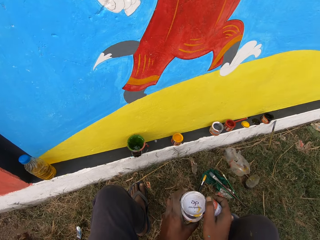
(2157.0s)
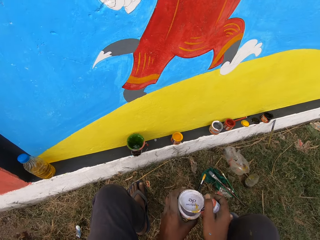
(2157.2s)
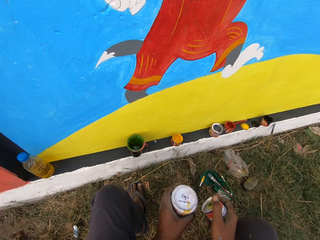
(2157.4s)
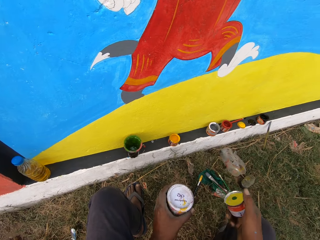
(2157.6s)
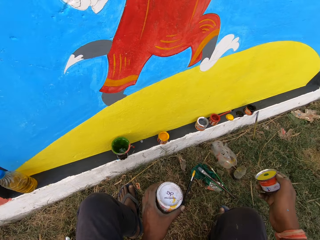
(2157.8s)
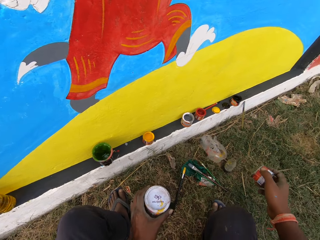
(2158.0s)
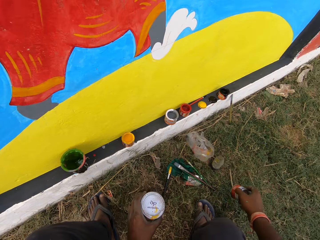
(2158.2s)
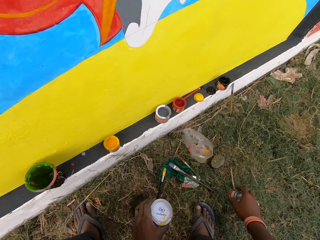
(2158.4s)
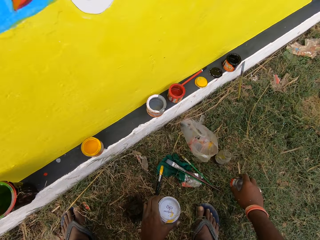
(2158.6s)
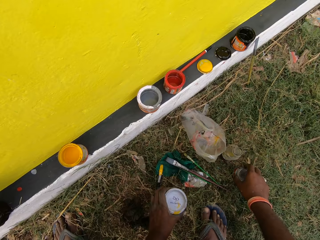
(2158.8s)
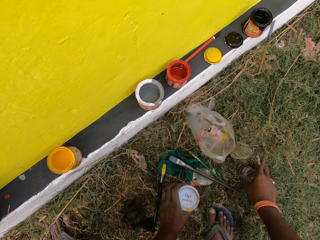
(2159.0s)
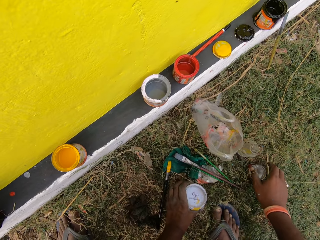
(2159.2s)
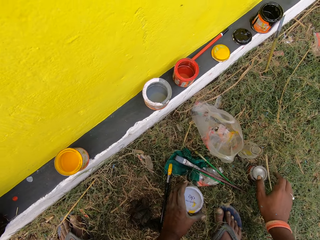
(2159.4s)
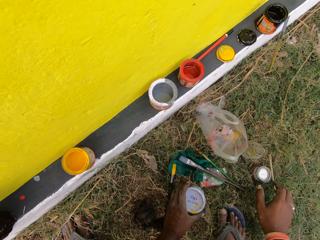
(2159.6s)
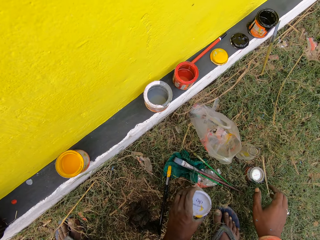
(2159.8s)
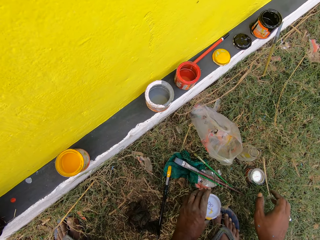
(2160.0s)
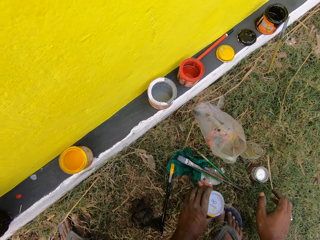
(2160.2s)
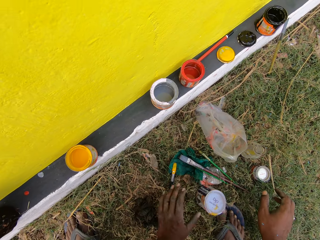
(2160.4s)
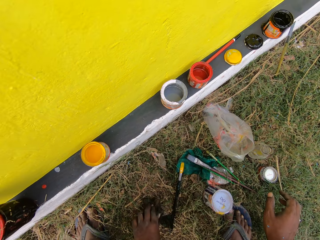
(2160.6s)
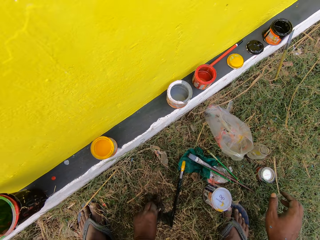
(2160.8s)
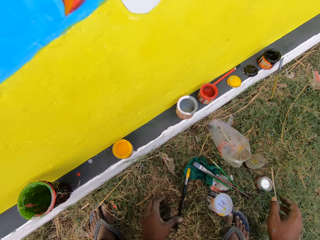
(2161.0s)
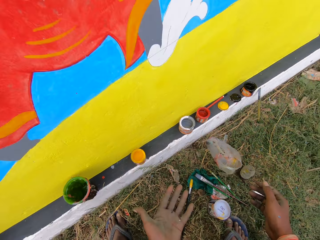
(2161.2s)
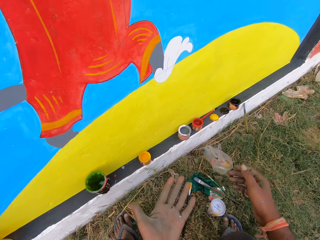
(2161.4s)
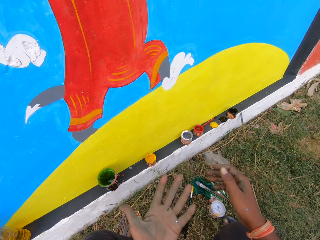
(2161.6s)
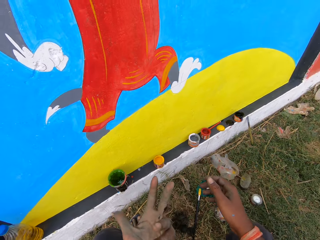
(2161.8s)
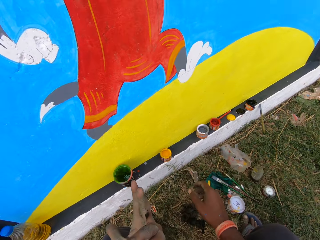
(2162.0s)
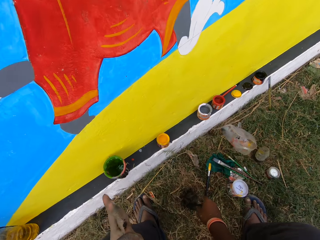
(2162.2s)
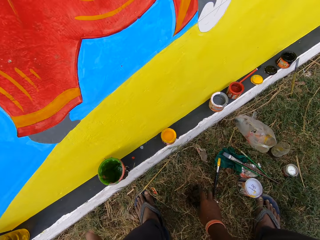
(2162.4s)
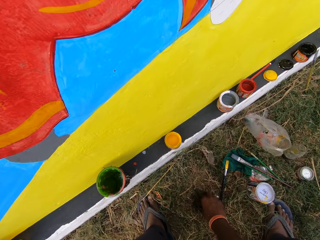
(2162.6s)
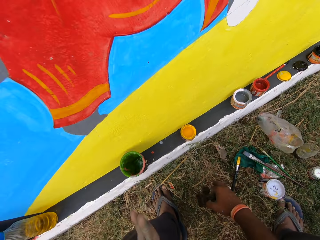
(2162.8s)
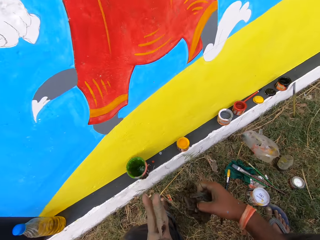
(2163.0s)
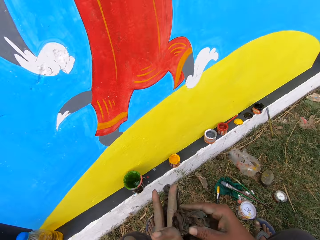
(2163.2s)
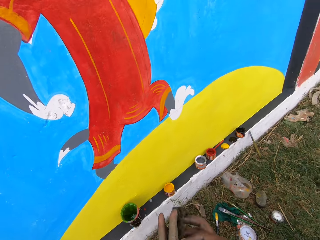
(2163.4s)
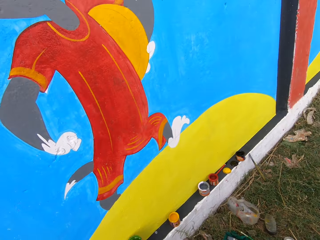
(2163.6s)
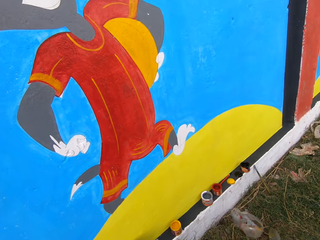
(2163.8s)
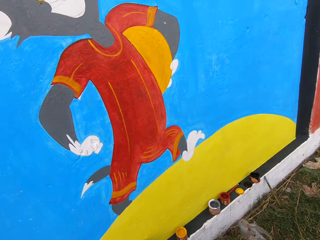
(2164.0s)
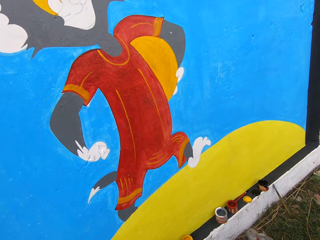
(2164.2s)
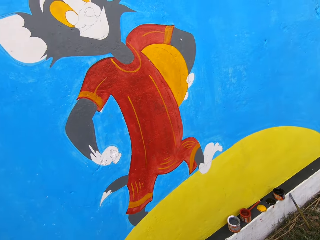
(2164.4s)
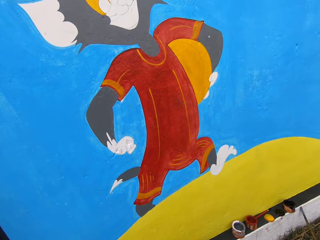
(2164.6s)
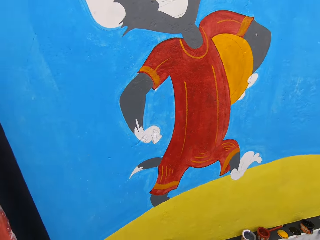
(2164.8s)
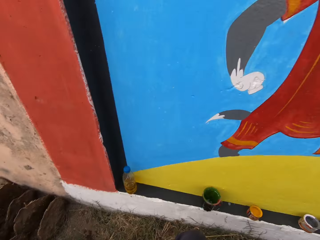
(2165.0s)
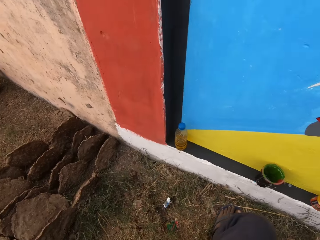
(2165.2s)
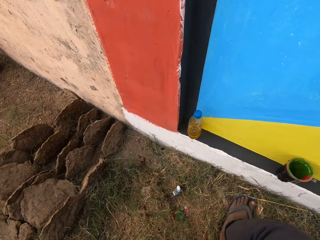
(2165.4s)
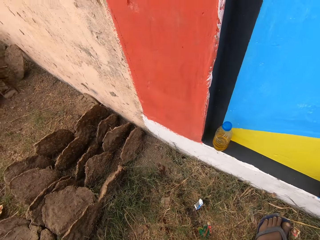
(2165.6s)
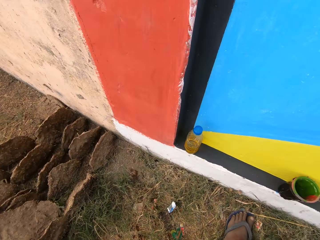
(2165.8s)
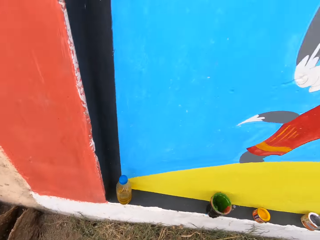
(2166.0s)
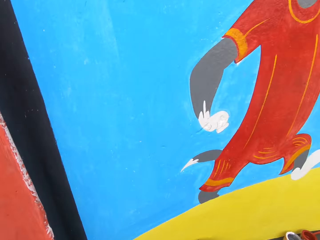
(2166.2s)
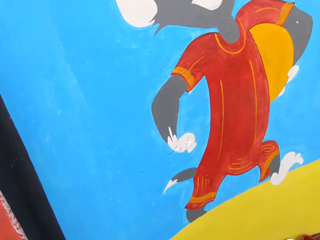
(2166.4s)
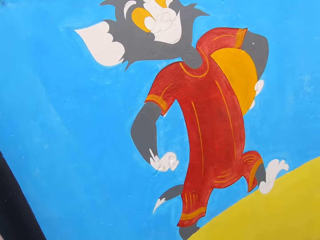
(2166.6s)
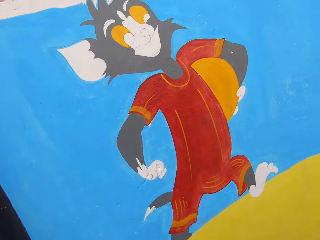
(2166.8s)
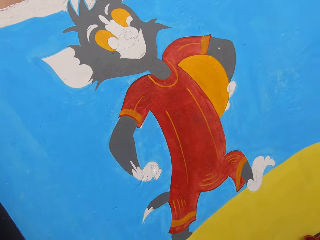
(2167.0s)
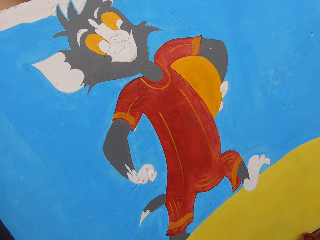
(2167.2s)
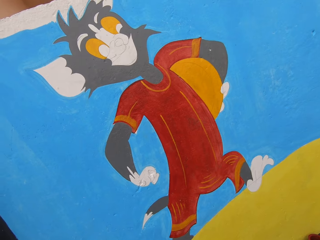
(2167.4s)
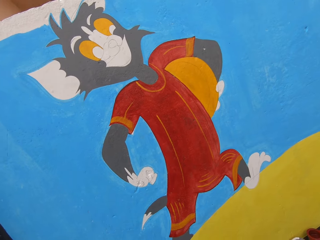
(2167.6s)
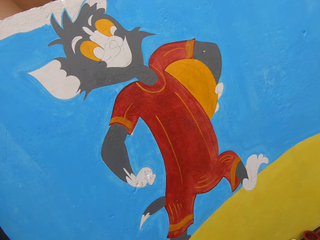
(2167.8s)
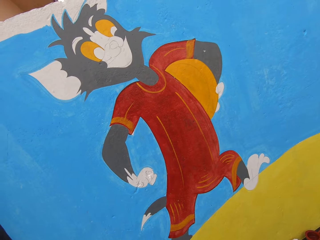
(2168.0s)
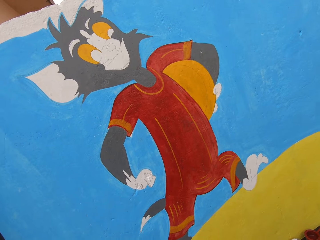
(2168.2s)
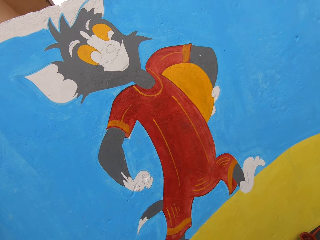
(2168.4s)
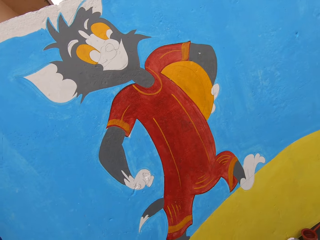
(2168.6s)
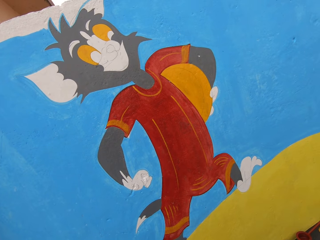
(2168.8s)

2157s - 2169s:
The camera wearer opens the paint container with another can. He drops the can on the ground with his right hand. He picks up a cloth from the ground with his right hand. He cleans his hands with the cloth.

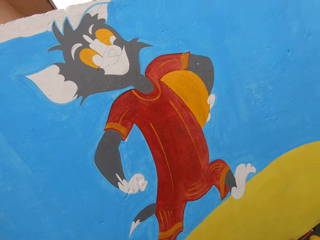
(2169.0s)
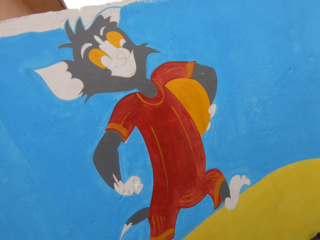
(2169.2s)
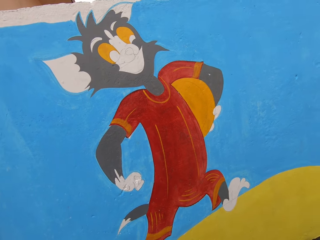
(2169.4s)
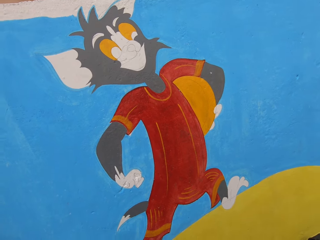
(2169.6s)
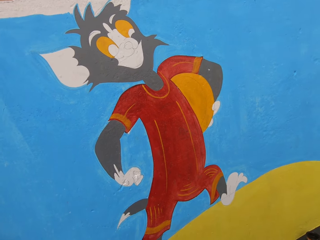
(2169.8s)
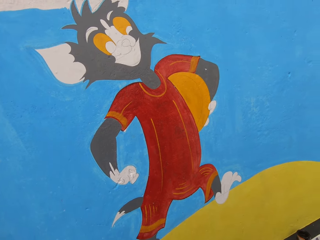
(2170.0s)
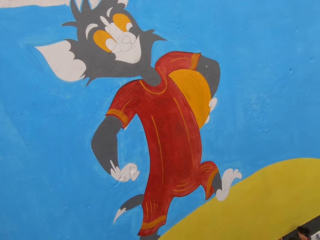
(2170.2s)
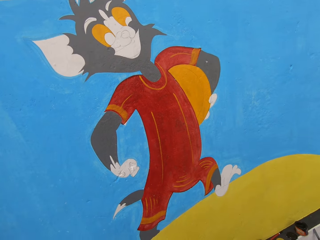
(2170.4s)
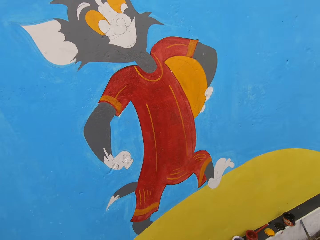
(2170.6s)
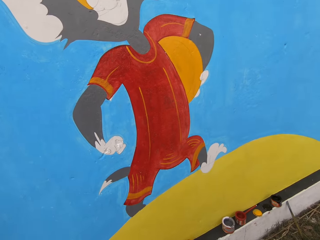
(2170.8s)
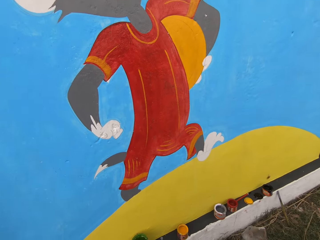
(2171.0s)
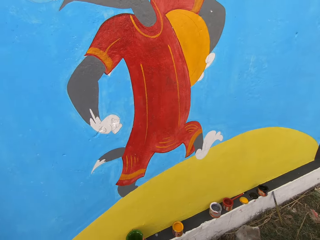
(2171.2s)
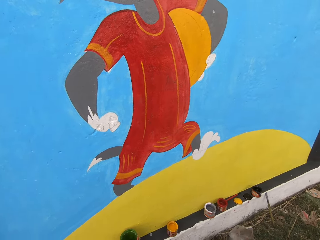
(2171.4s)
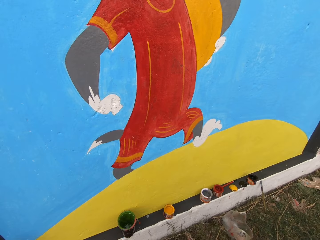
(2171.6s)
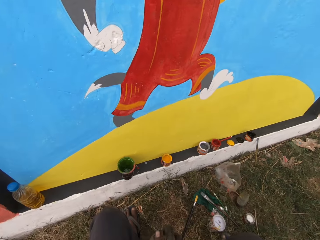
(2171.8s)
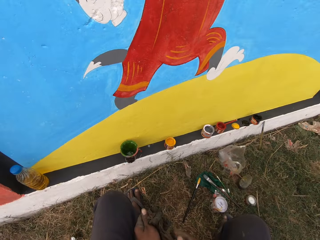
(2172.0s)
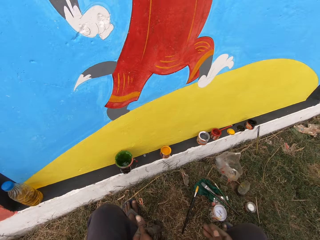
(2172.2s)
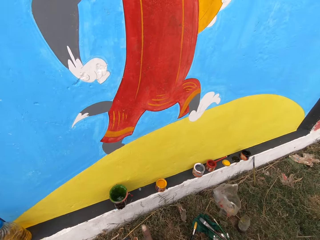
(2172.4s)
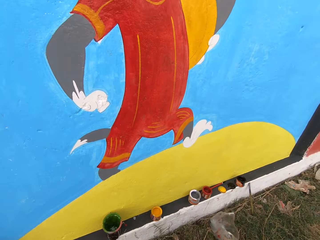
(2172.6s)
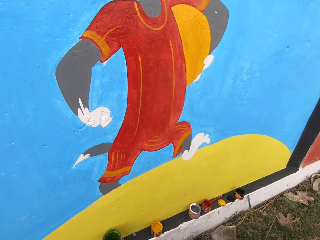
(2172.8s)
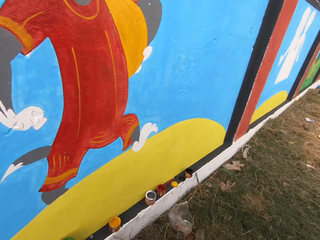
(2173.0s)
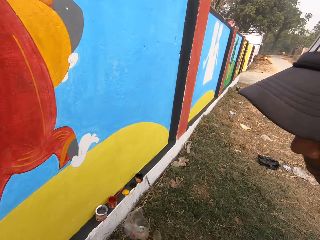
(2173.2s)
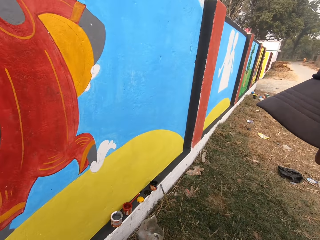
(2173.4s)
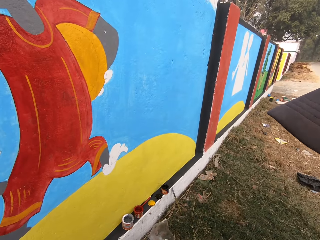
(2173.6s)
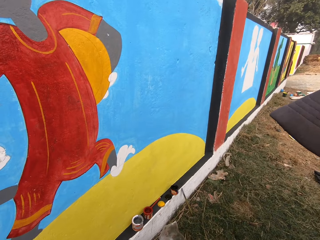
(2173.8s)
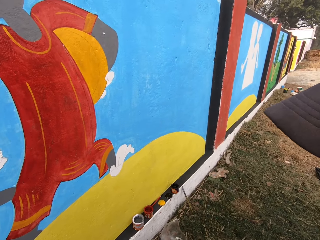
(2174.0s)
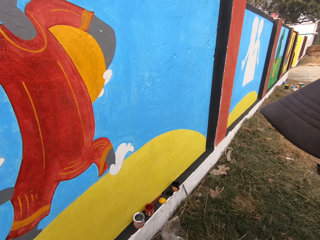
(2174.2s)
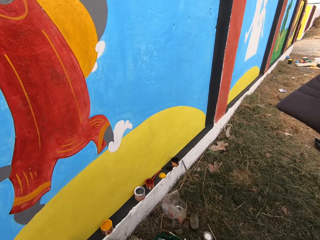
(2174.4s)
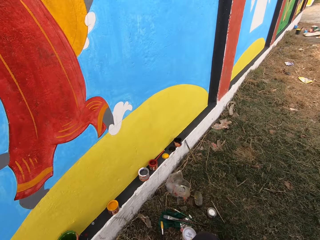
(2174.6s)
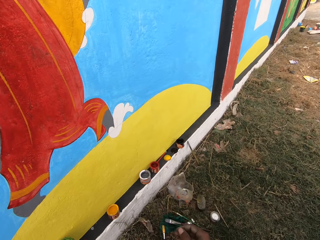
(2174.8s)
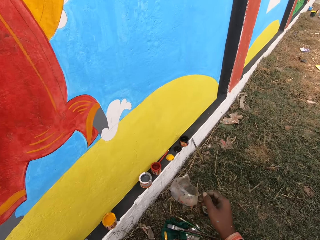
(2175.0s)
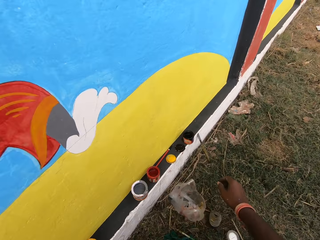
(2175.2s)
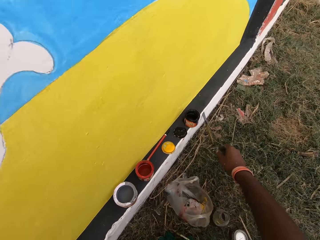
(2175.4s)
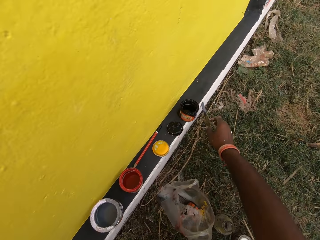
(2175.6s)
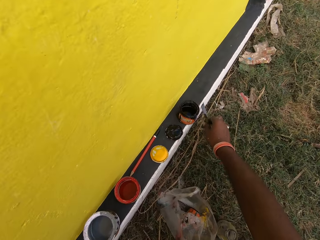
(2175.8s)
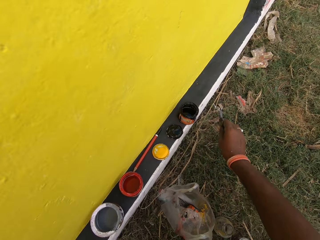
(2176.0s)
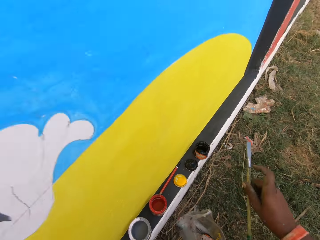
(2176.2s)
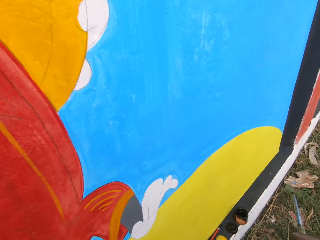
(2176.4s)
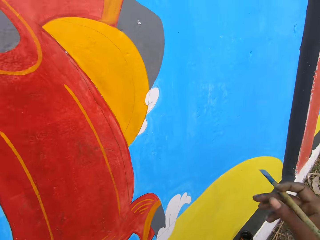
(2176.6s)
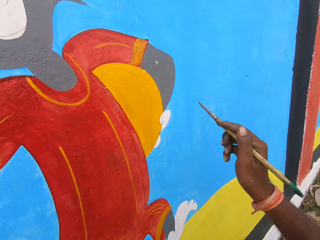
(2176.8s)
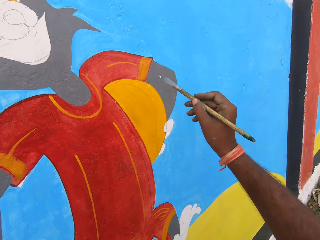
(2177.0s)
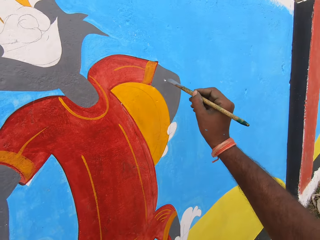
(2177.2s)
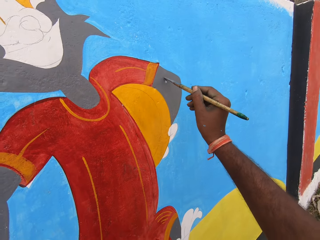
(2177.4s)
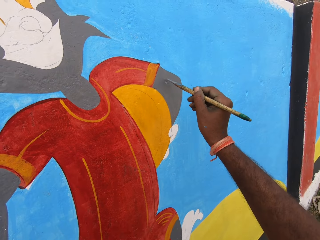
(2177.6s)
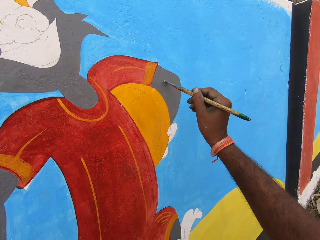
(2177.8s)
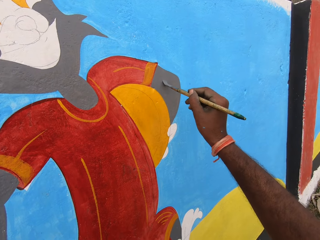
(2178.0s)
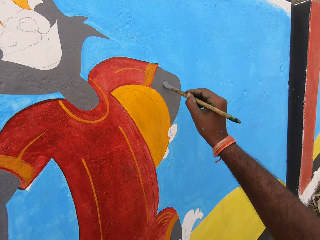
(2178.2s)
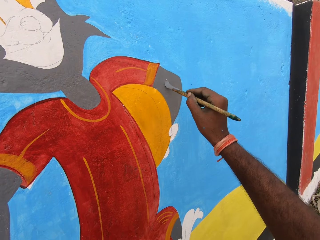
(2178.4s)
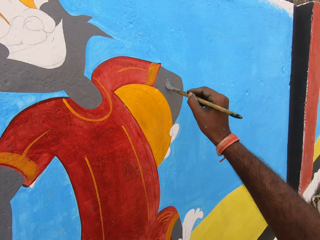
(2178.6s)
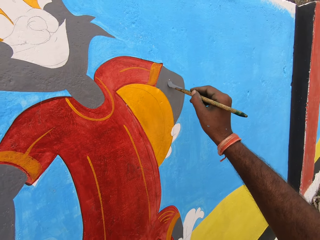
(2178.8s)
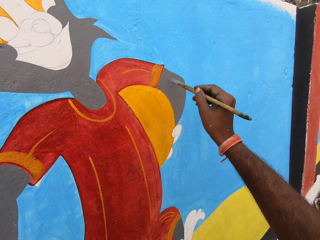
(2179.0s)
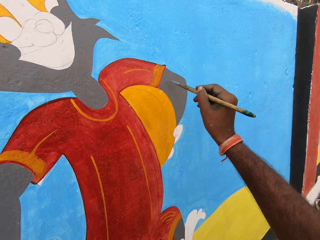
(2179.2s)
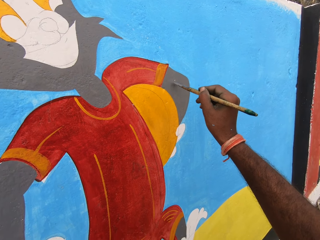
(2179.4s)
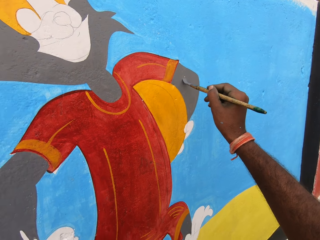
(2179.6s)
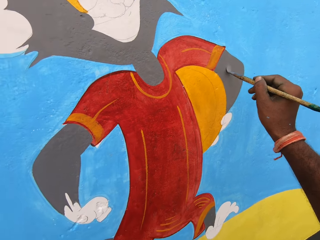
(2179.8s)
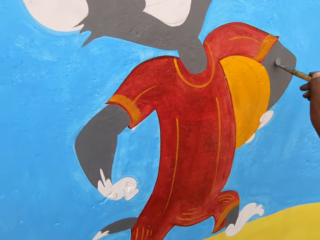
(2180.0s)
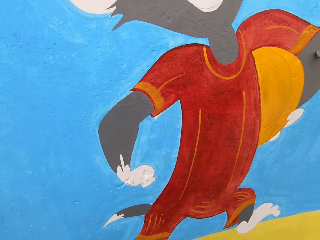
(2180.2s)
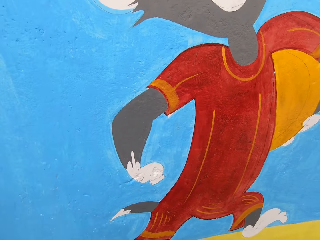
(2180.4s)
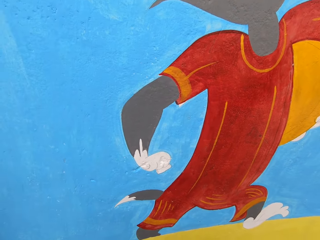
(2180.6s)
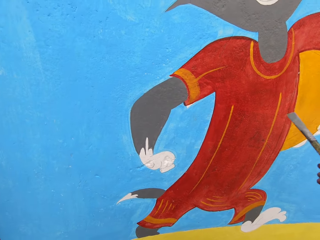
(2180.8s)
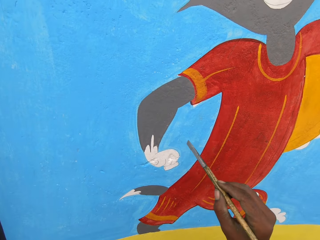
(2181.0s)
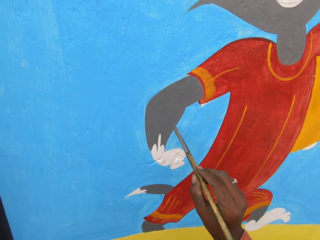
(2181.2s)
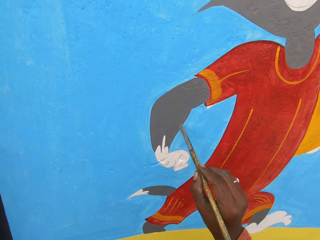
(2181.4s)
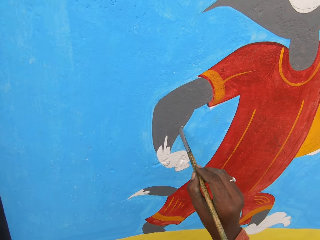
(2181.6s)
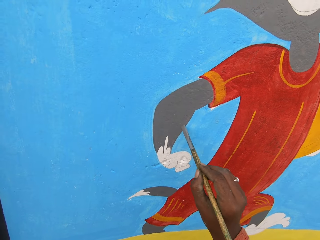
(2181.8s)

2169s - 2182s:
The camera wearer talks with a man. He picks up the painting brush from the ground with his right hand. He paints the wall with the painting brush.
